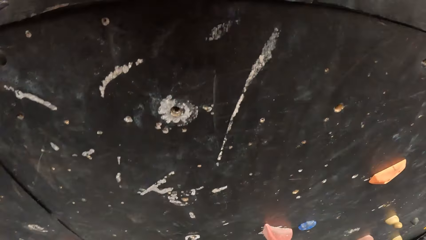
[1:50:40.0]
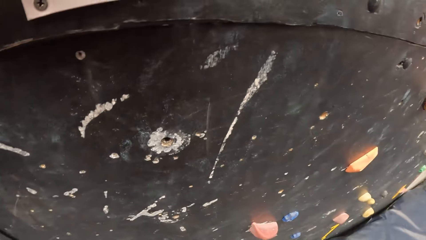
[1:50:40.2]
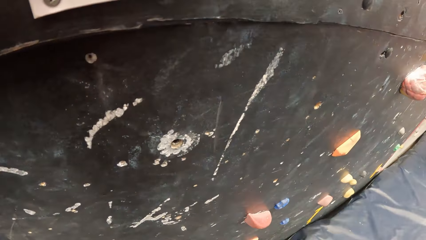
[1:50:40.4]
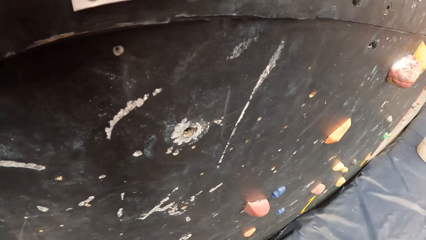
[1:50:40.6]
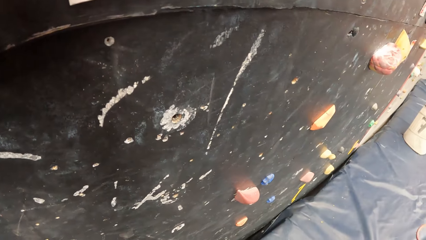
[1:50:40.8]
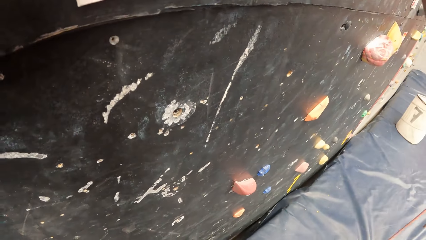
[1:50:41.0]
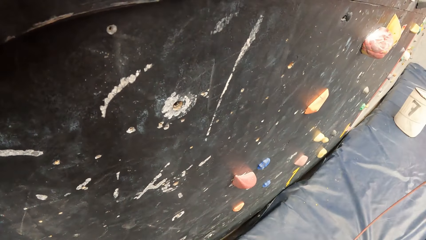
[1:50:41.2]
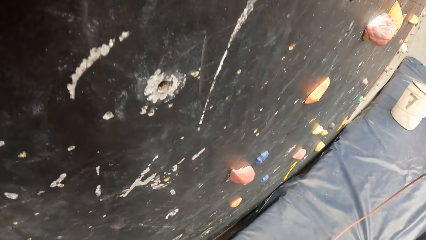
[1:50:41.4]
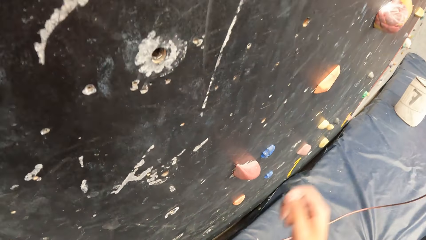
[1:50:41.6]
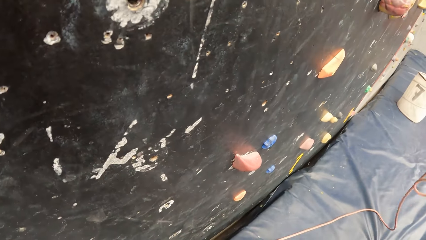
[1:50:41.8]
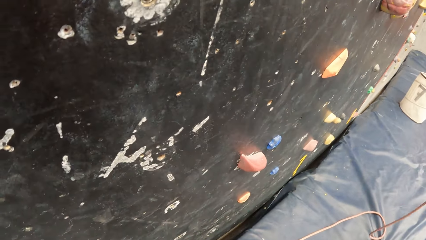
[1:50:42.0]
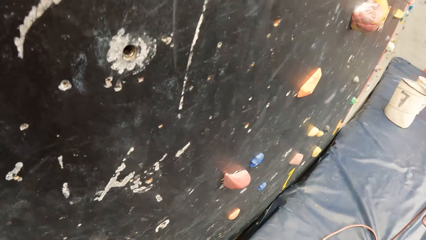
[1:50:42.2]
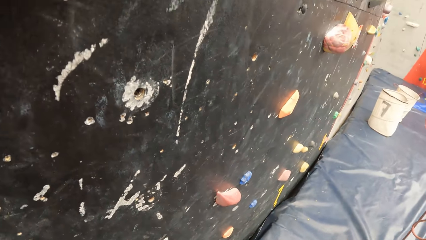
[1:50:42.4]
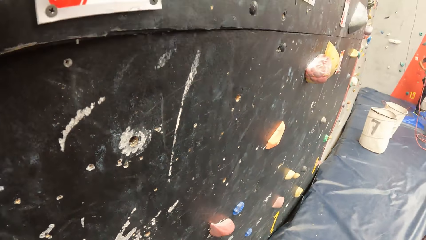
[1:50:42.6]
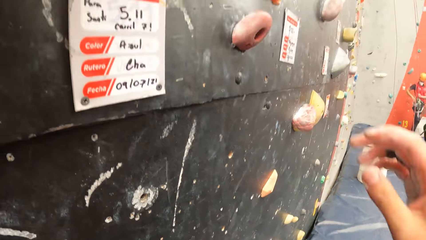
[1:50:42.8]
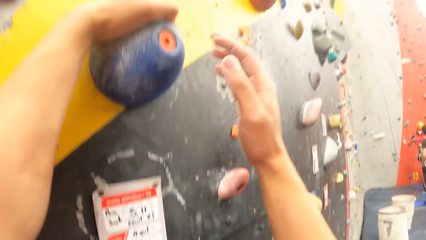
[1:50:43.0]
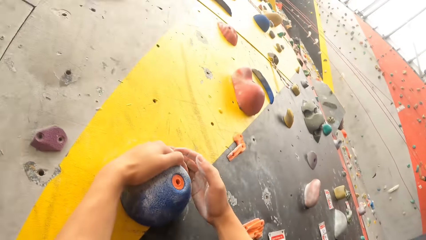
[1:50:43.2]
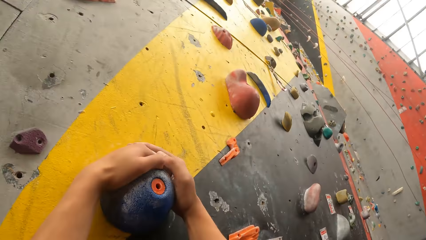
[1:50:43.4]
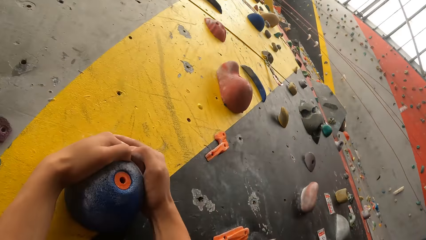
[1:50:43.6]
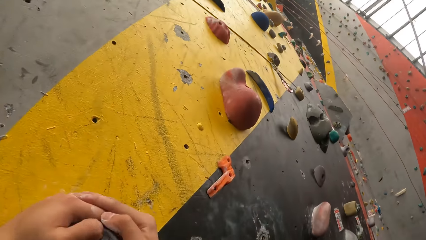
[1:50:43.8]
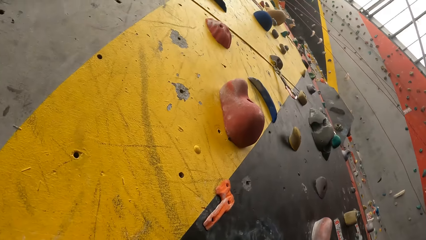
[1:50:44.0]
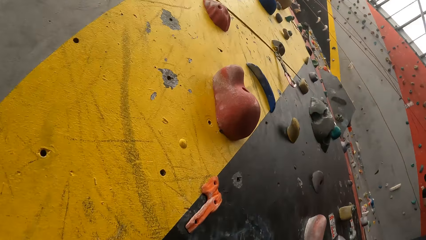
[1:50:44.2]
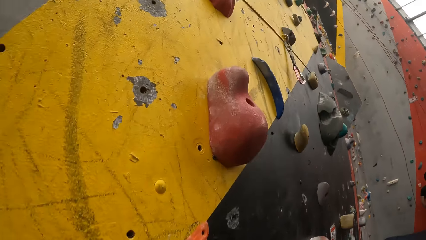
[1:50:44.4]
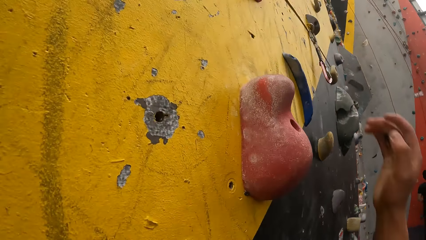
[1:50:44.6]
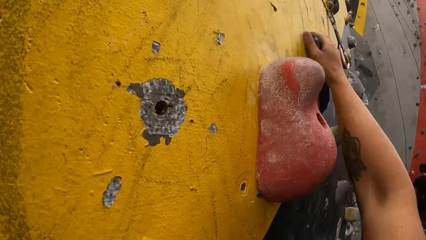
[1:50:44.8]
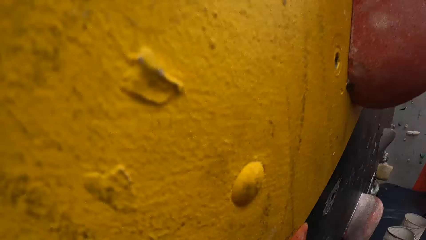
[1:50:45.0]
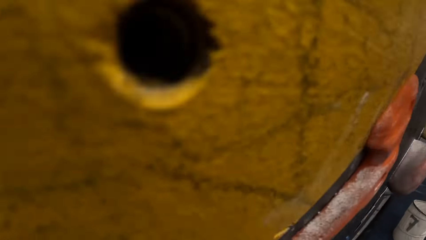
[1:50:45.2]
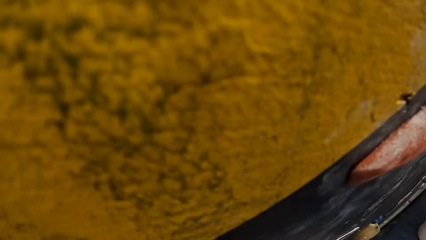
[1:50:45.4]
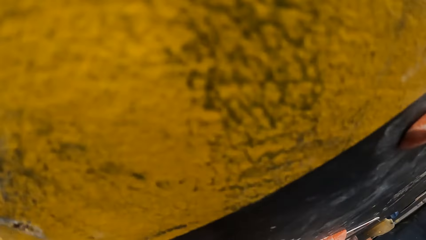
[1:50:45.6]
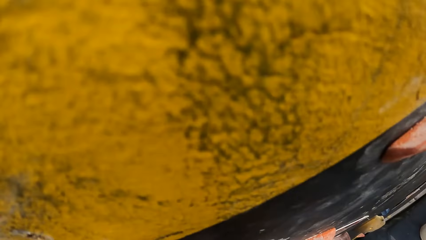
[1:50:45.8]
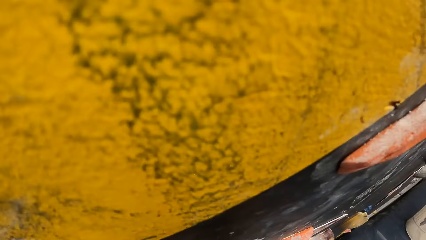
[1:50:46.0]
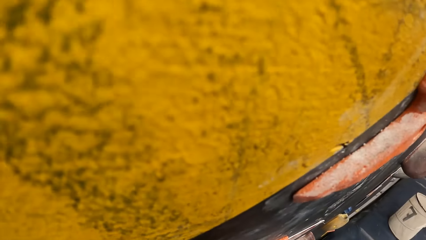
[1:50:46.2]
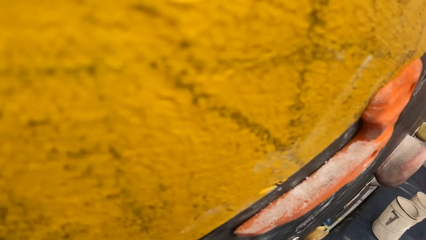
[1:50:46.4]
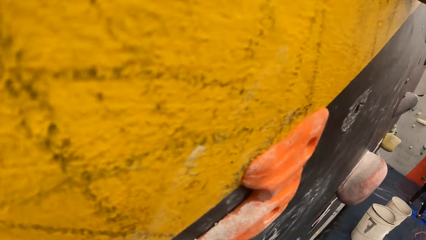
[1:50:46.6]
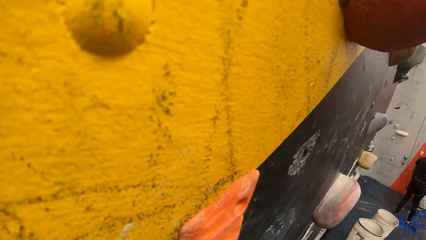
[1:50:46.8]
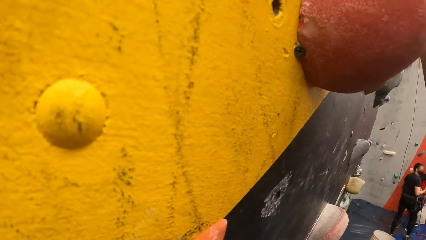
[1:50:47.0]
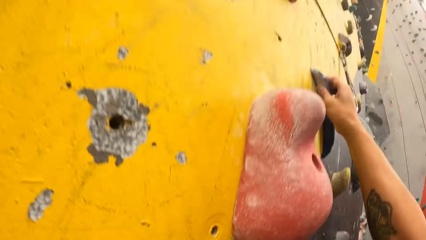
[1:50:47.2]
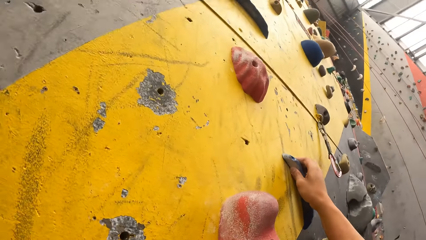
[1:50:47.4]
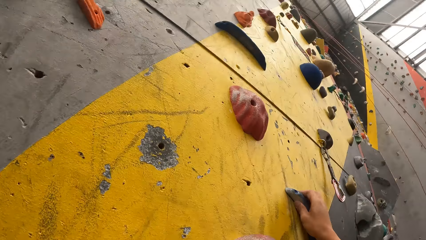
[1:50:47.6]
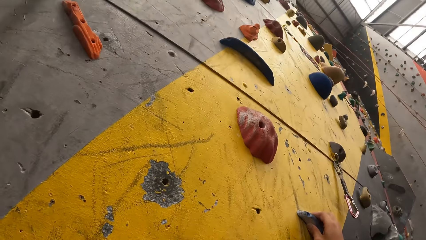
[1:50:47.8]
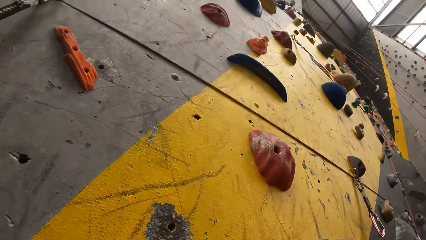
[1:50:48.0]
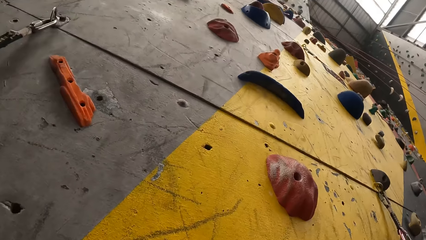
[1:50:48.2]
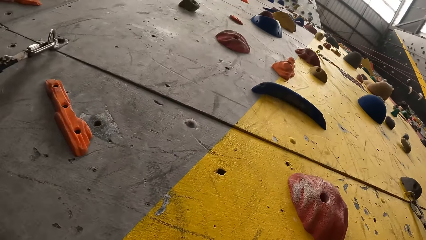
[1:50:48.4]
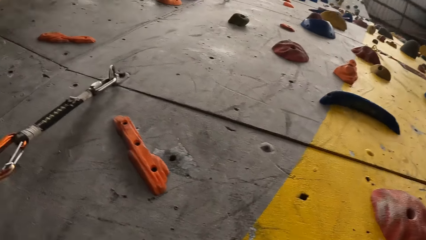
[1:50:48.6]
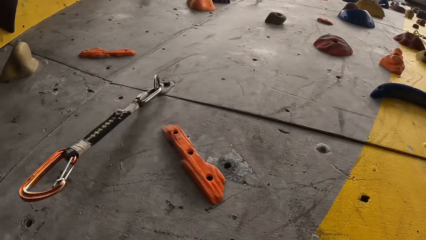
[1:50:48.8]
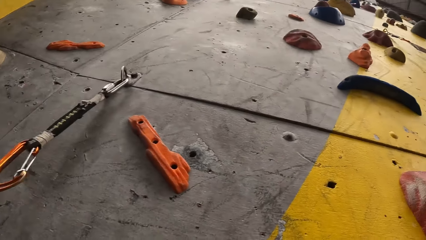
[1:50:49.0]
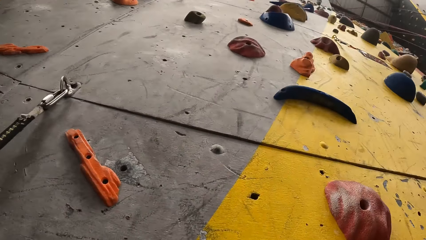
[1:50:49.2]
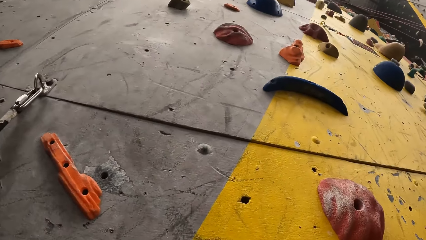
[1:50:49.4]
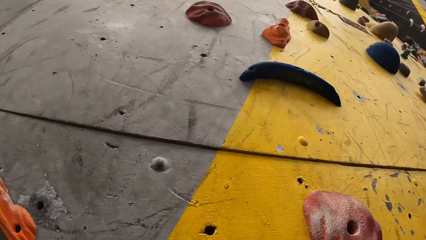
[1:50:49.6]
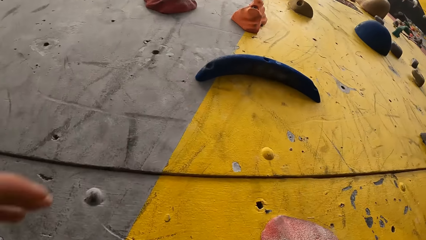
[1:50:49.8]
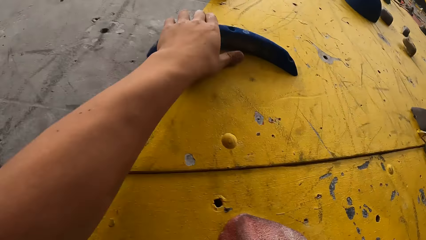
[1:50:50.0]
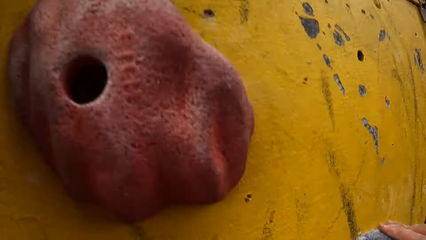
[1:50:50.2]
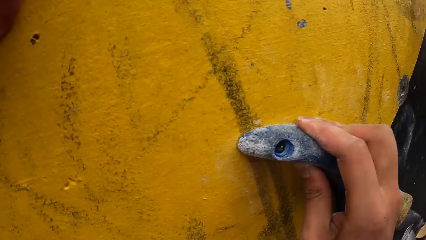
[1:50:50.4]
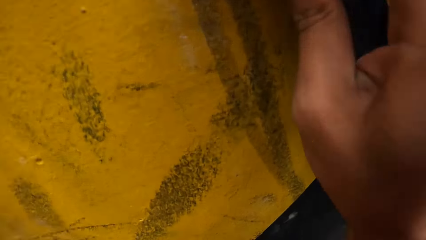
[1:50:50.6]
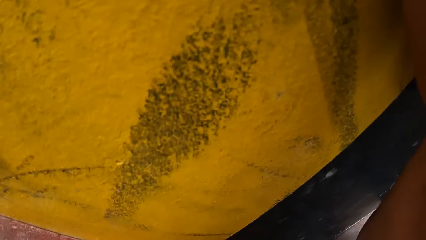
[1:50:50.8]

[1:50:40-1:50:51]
The camera wearer climbs the wall. They climb the rock.

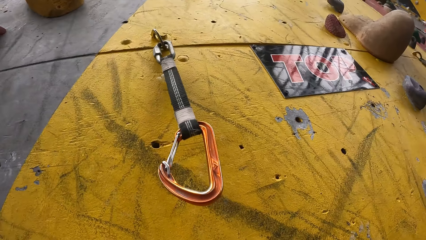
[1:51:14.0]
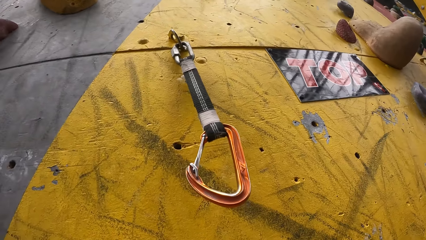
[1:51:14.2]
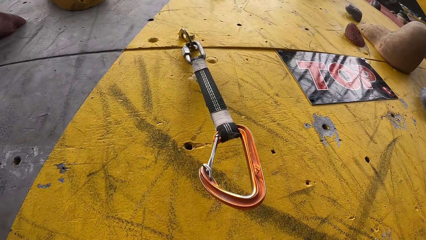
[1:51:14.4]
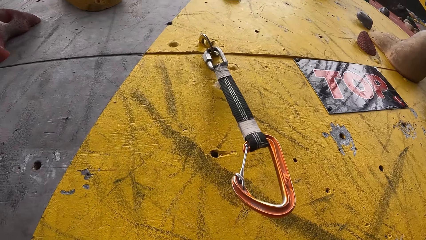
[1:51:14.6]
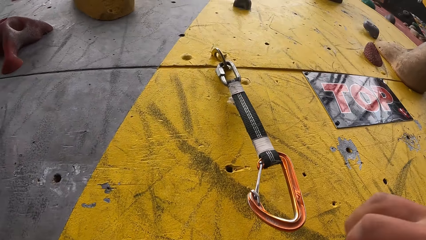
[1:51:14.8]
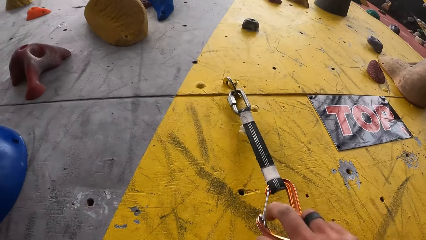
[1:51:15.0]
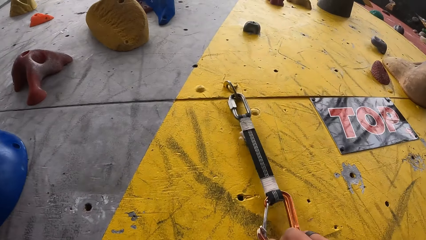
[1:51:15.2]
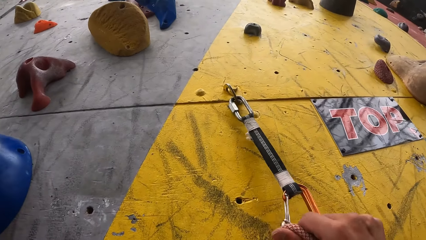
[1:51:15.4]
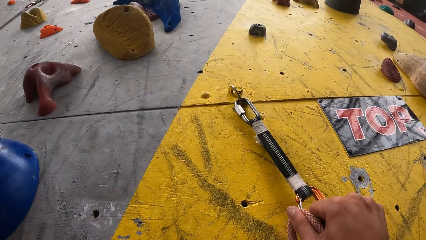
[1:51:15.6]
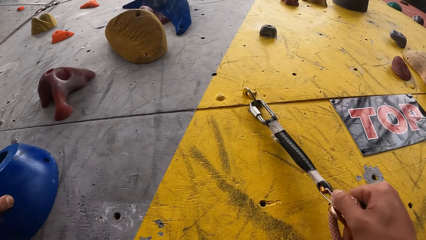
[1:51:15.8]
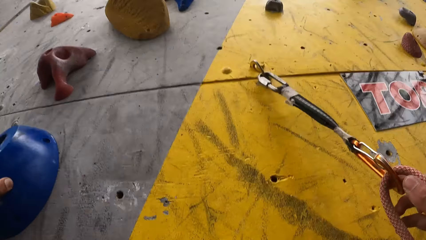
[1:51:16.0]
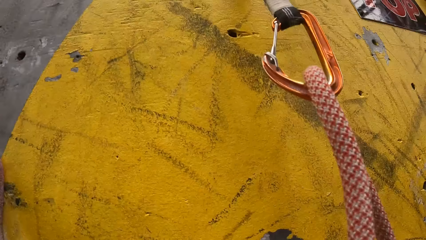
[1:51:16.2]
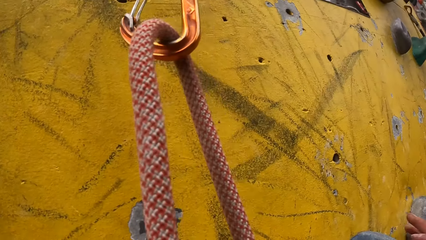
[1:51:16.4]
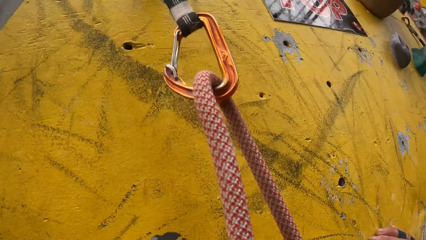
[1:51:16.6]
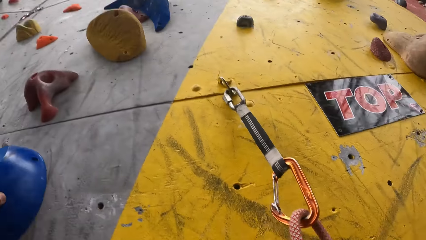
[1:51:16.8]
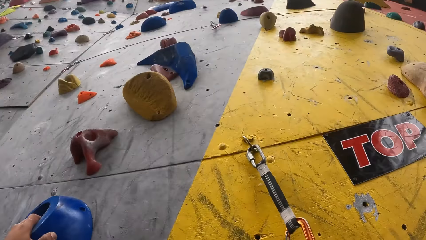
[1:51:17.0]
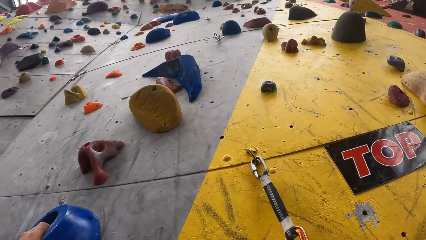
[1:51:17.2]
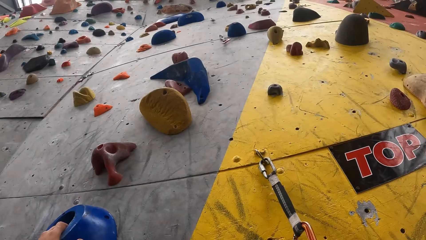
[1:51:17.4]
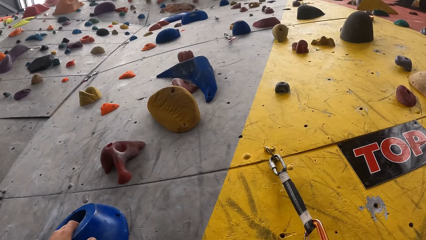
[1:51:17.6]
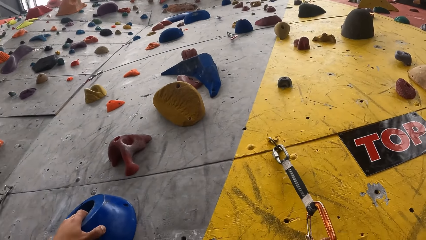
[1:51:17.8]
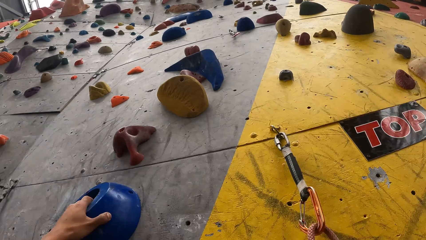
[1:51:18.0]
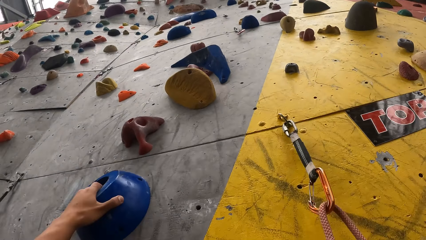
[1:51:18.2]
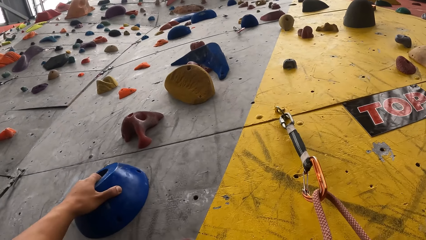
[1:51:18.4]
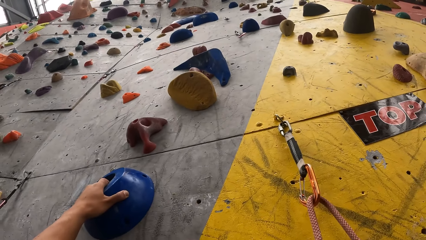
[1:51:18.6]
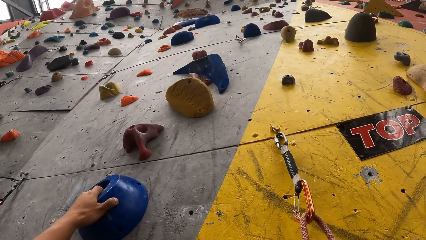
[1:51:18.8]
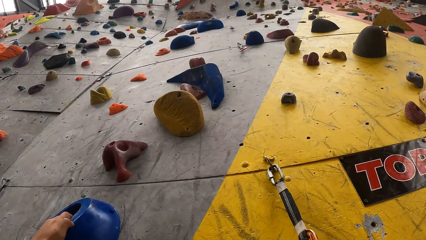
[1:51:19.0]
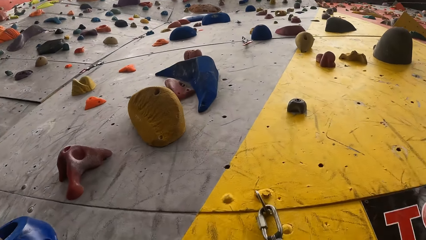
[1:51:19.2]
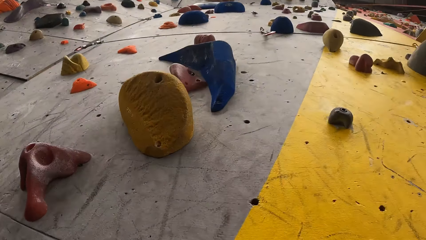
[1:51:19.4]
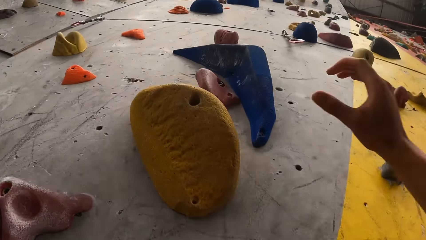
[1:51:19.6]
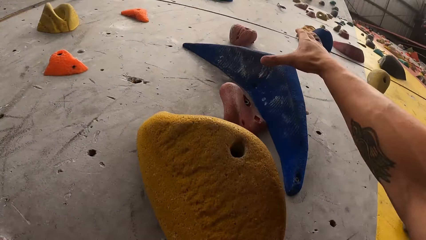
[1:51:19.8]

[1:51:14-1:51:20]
The camera wearer places a rope on a D carabiner. They hold the clip on the wall. They climb the wall using the rope on the wall.
